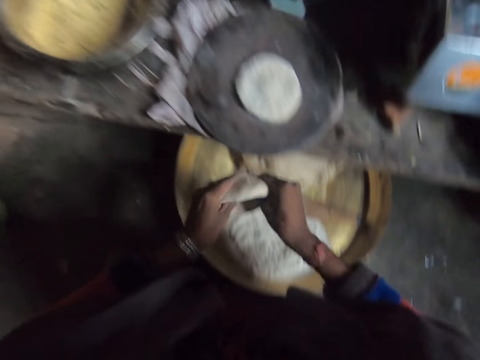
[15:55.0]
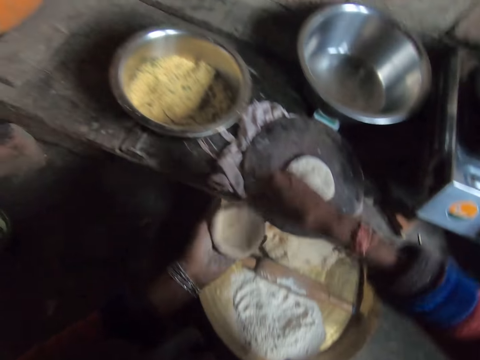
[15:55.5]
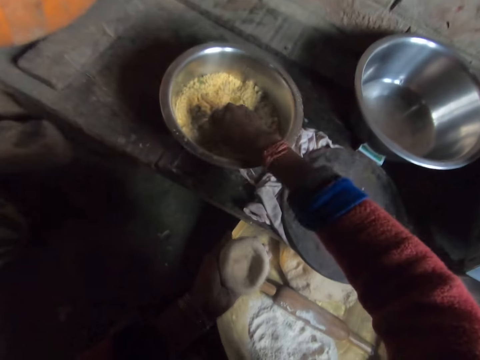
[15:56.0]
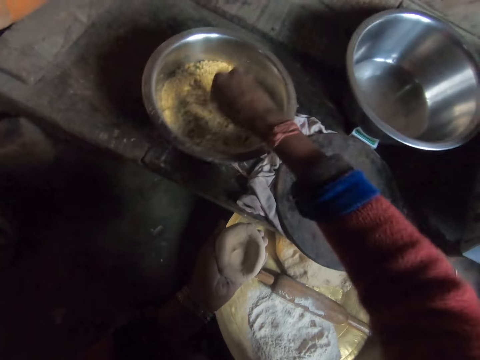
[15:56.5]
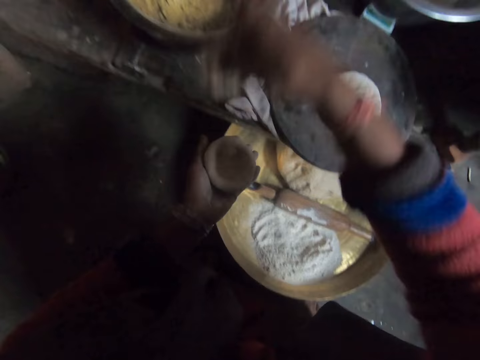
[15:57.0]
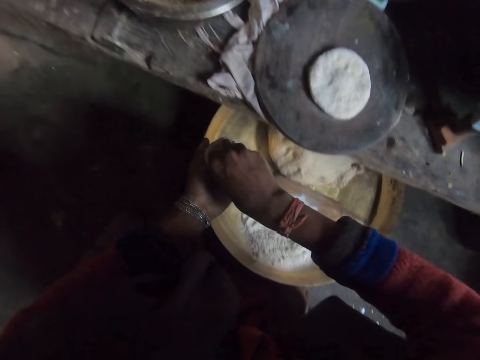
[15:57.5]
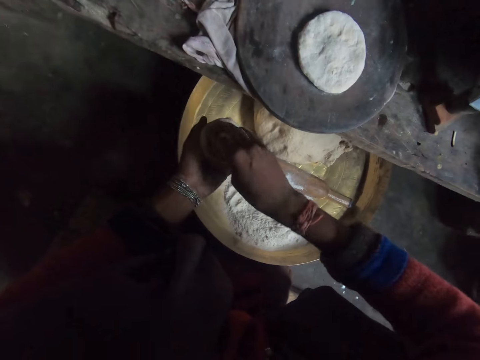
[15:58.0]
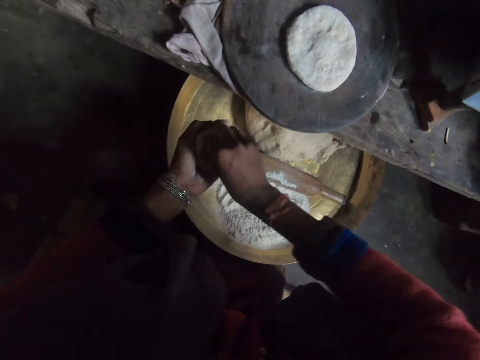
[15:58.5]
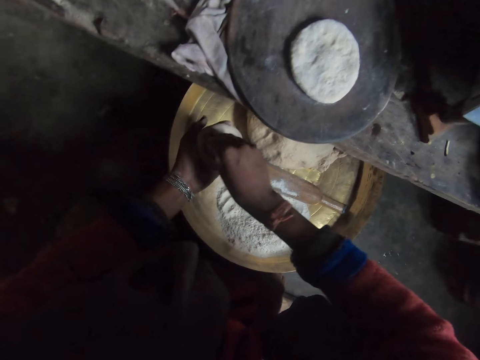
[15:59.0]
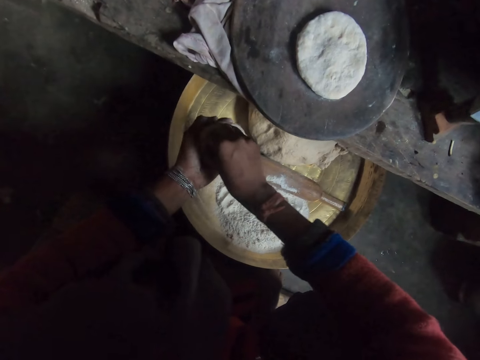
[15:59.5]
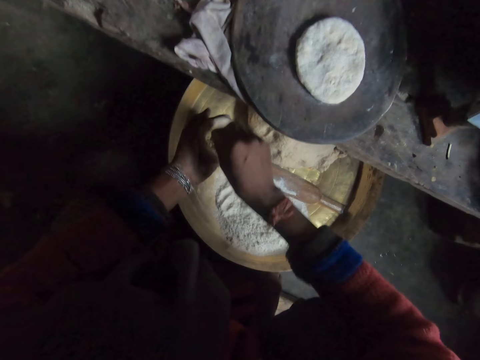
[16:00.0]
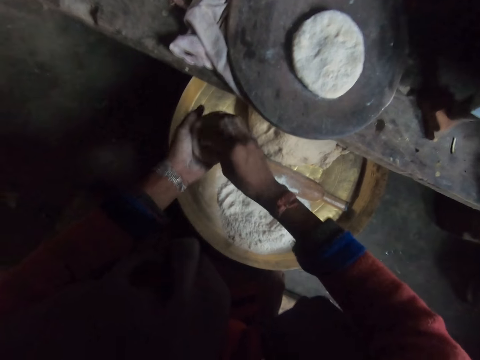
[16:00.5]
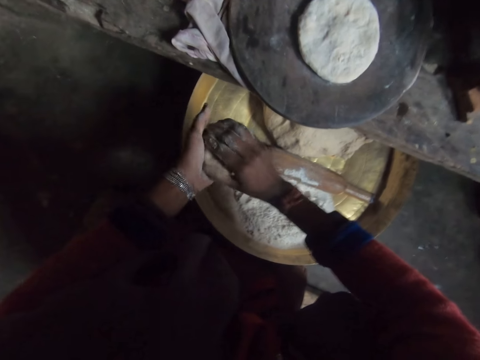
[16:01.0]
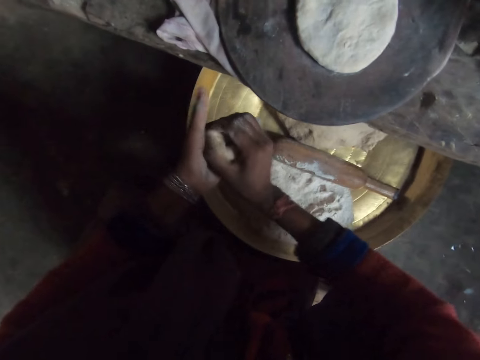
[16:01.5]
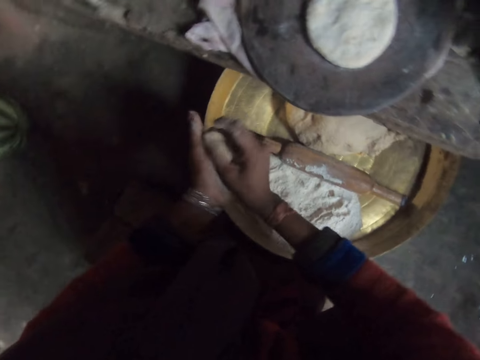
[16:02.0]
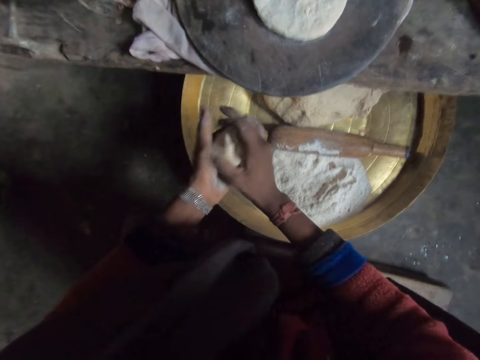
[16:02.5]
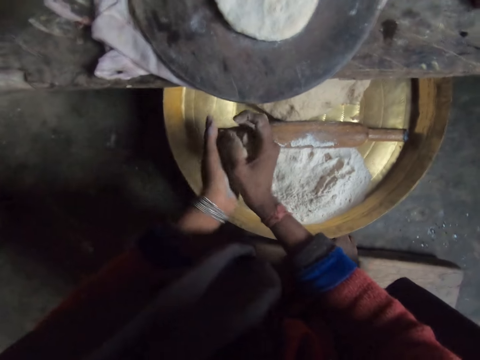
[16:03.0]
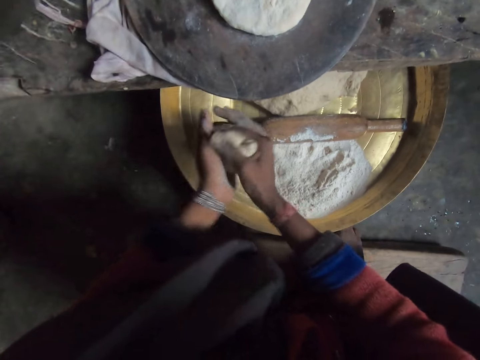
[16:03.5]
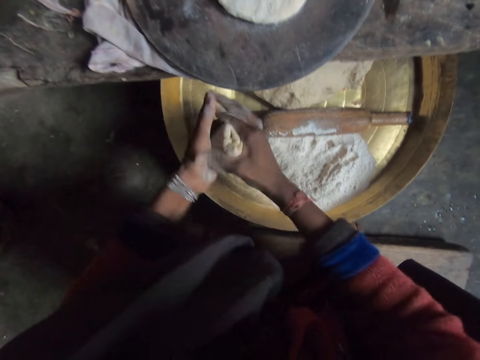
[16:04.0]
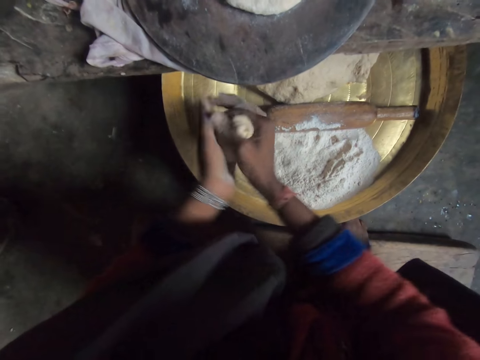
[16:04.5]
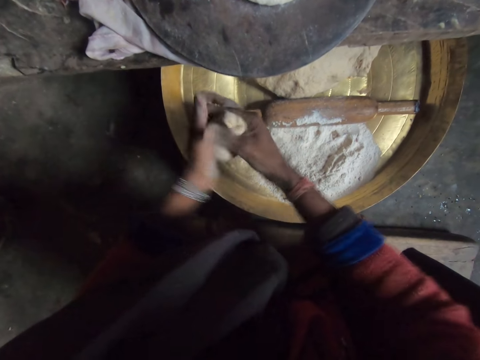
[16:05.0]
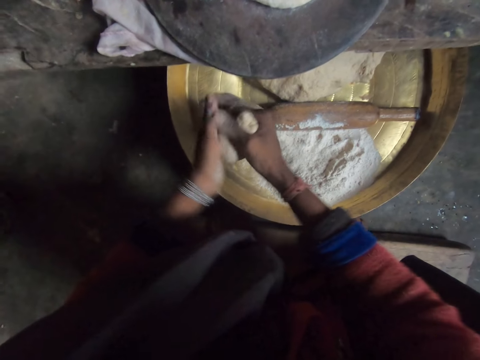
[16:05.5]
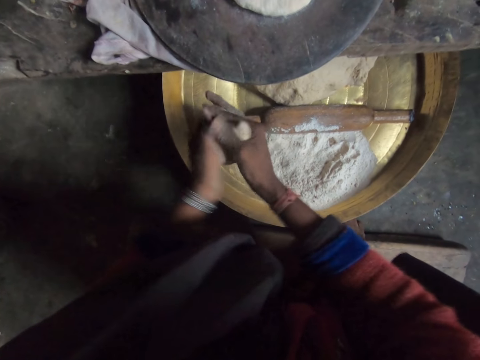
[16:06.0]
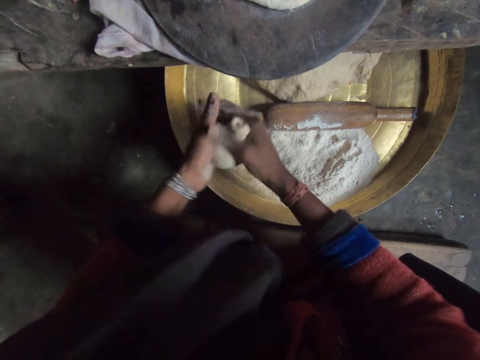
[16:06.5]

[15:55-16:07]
The camera wearer picks up flour. They take dough filling from the second bowl with their right hand. They put the filling in the dough and add flour on the dough. They roll the dough with their hands. They knead the dough.

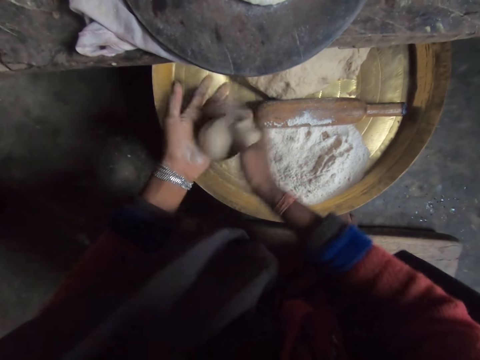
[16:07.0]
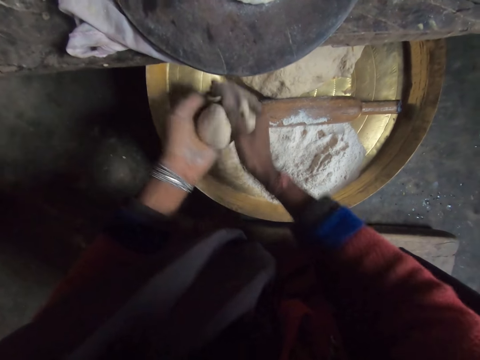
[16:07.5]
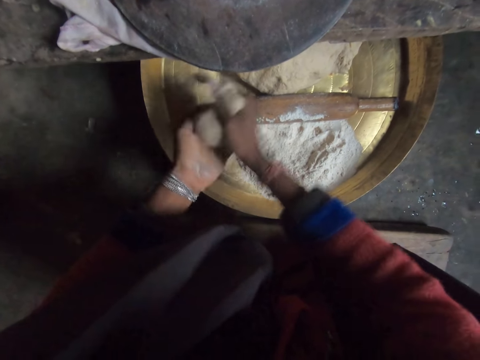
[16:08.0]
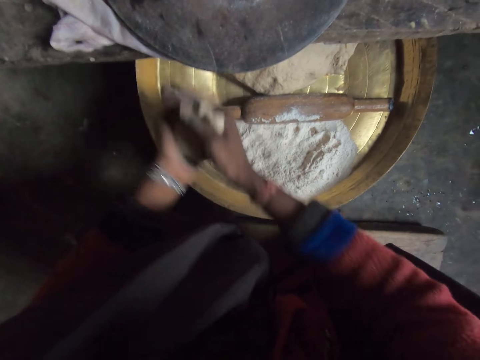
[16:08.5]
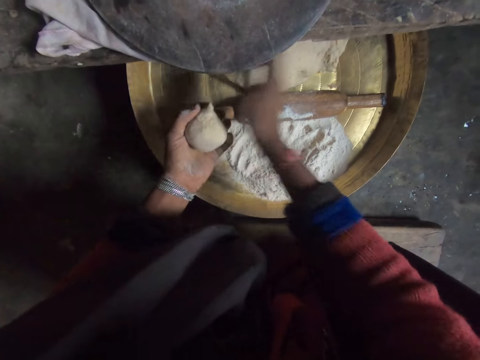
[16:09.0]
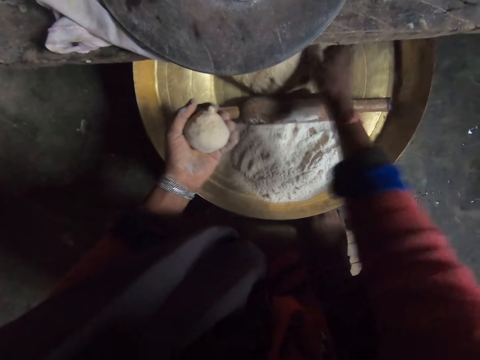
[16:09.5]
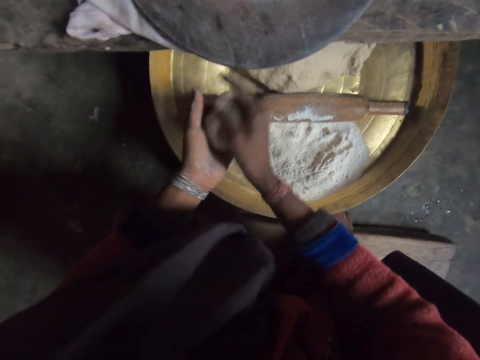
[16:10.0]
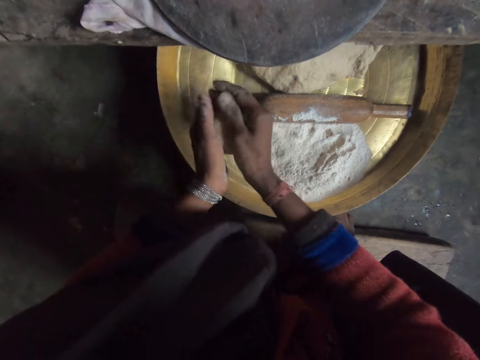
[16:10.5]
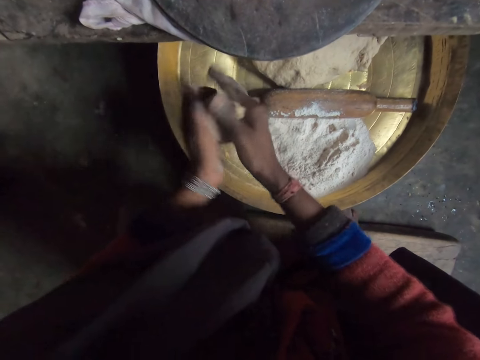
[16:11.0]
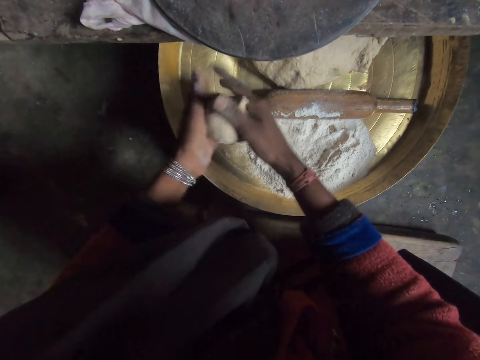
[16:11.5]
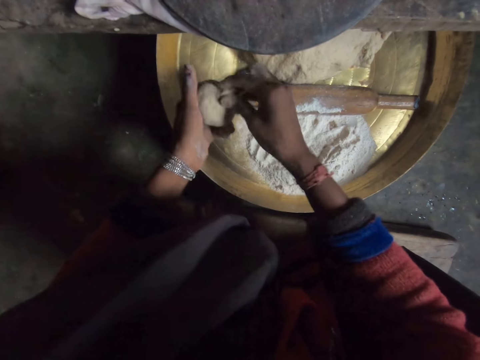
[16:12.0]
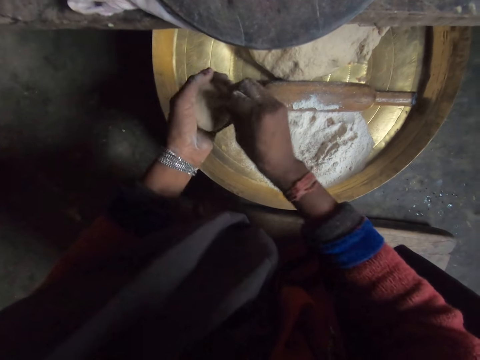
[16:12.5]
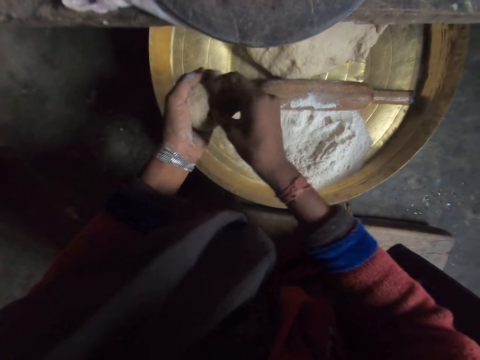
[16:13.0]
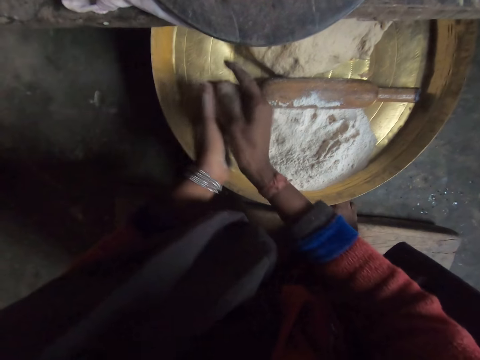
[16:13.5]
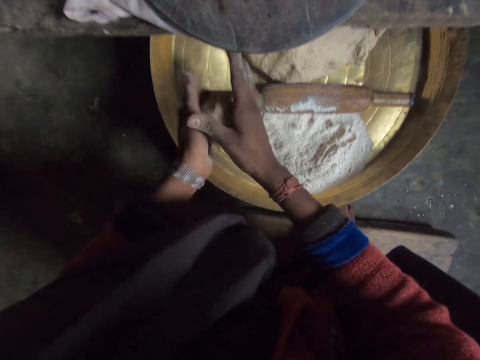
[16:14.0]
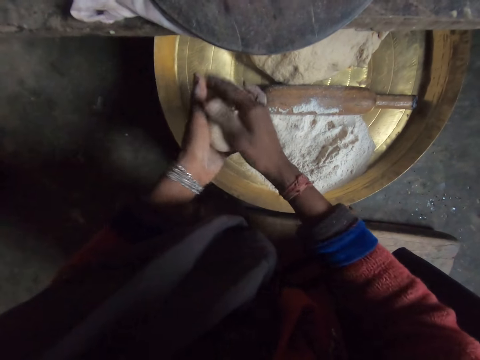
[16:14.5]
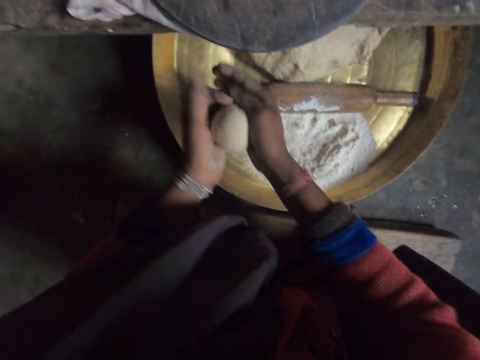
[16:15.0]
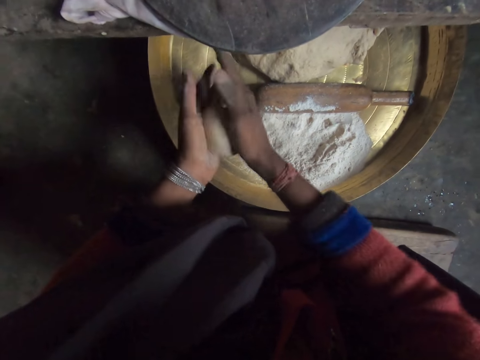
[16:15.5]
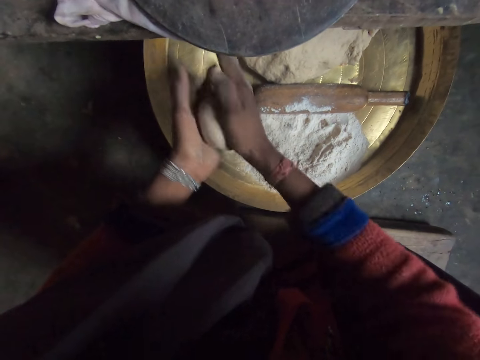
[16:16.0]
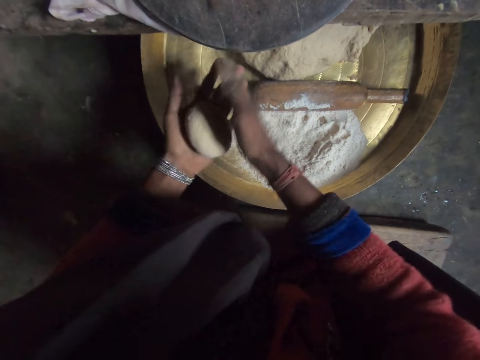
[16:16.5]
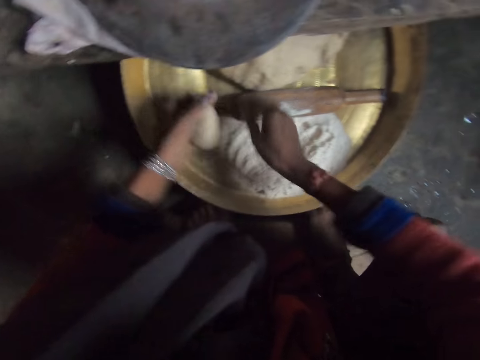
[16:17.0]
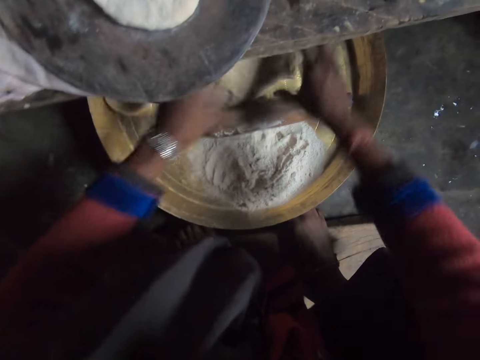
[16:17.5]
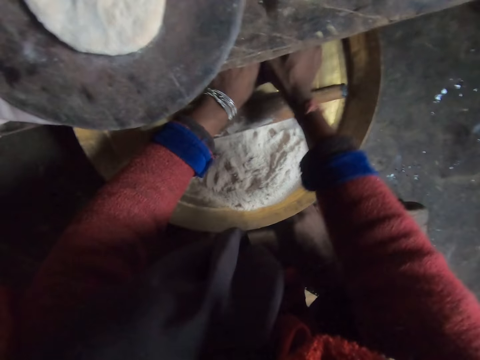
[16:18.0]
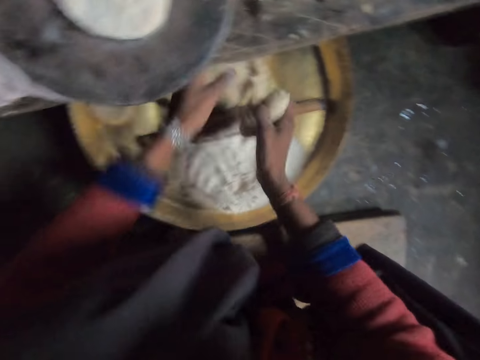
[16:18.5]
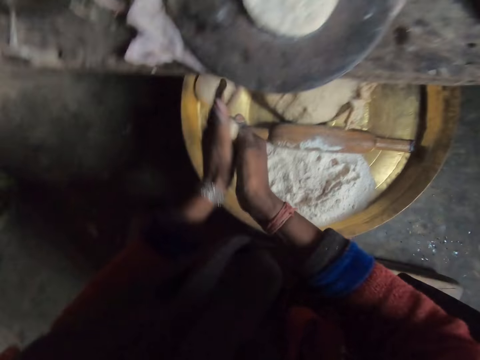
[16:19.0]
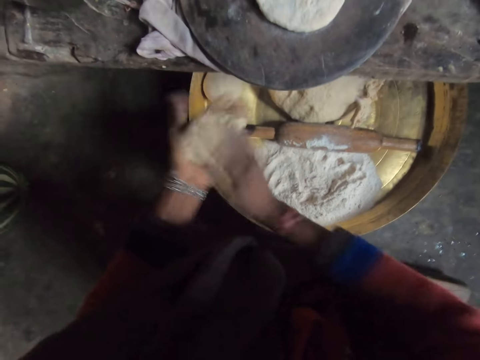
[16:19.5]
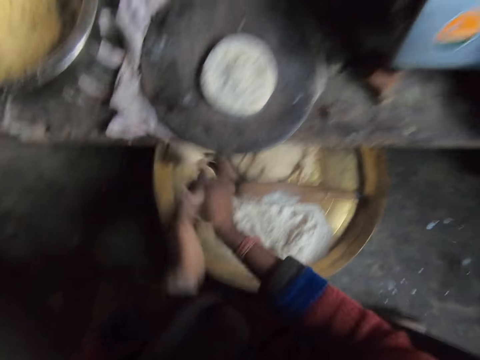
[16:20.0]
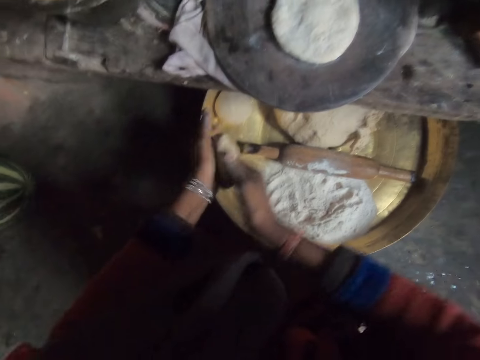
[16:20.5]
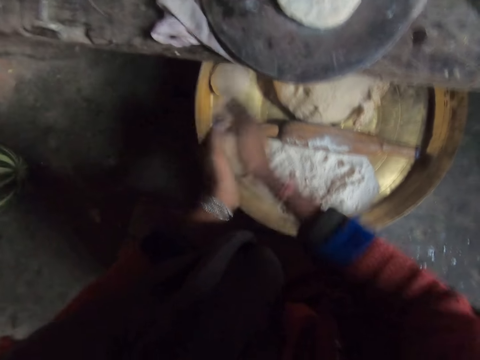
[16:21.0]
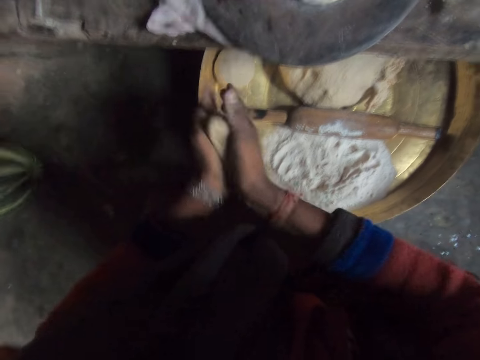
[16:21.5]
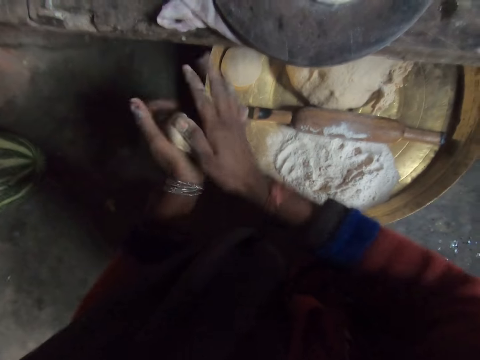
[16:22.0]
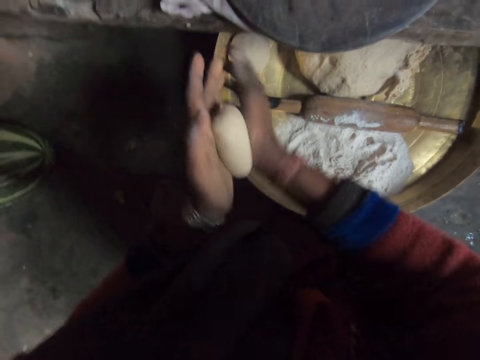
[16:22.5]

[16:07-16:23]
The camera wearer cuts the dough. They drop the small piece of dough in a tray. They knead the dough. They roll the dough with their hands. They drop the dough. They touch flour on the board with their right hand. They pick up a dough. They cut dough from the pile. They knead the dough. They roll the dough with their hands.
